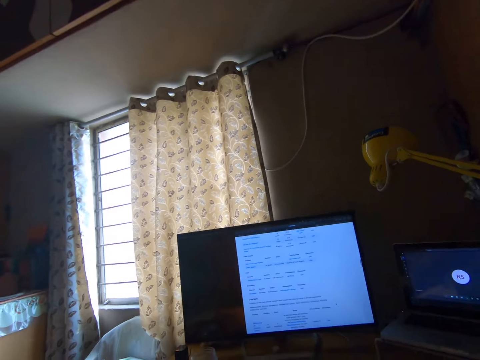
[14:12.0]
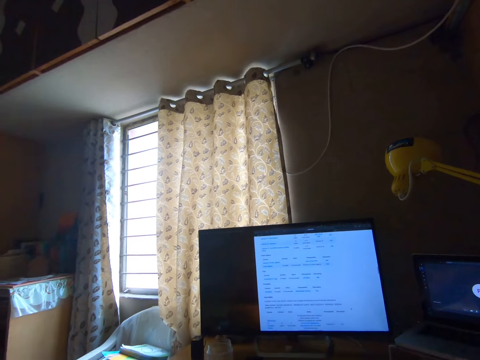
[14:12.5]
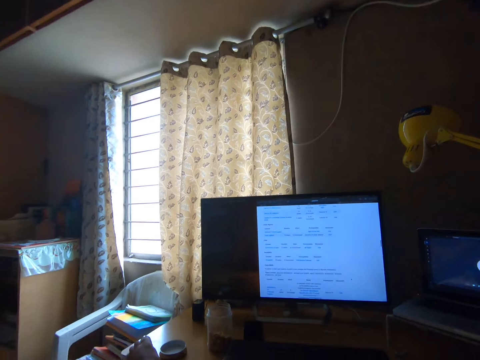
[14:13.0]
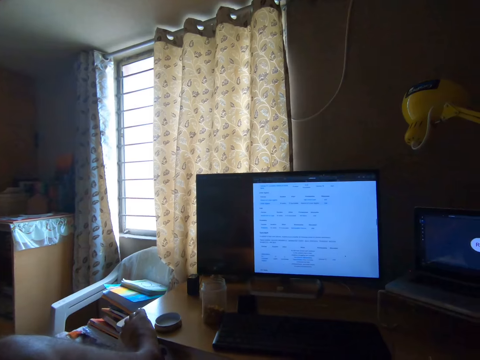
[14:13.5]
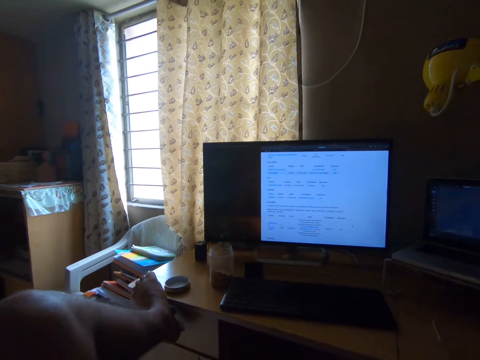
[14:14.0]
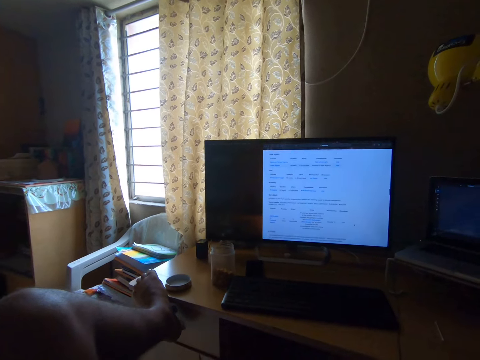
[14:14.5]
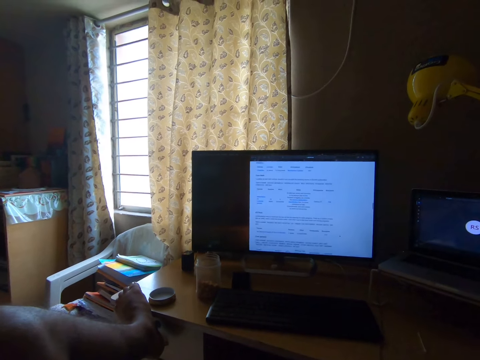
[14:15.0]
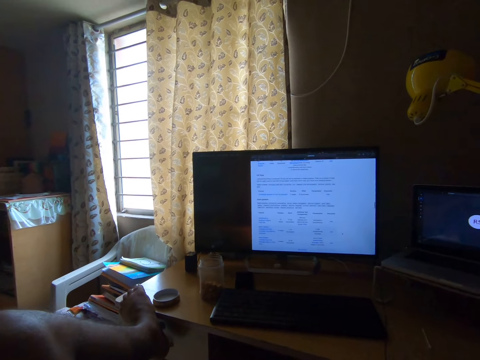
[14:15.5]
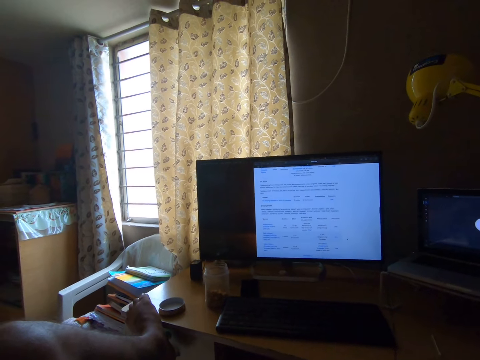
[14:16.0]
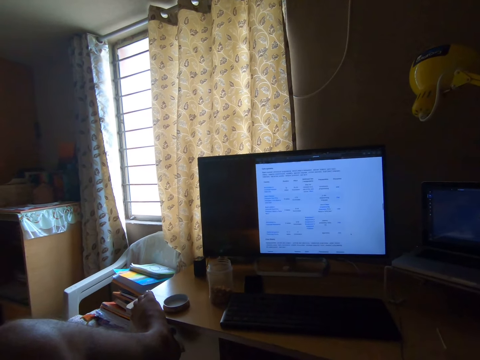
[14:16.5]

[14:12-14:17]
The camera wearer scrolls the items on the desktop screen.

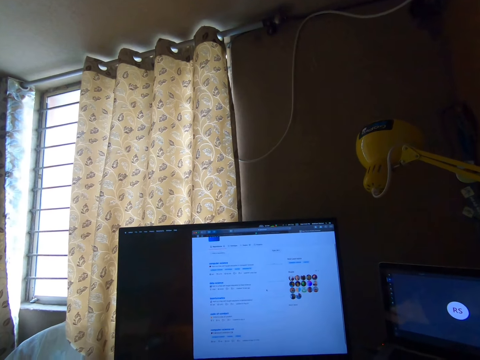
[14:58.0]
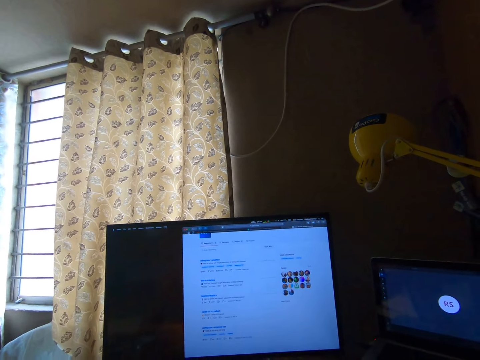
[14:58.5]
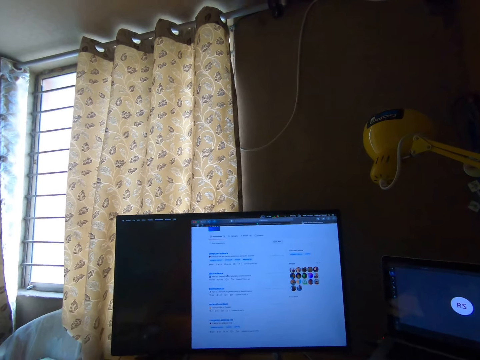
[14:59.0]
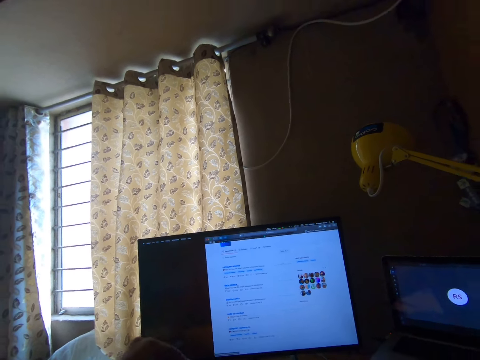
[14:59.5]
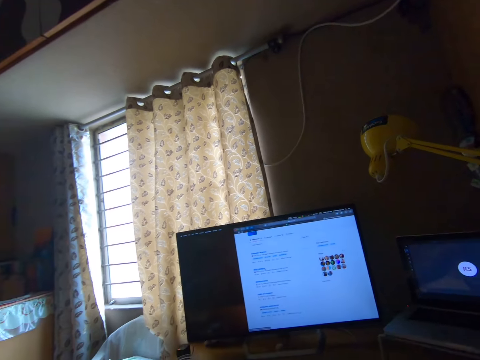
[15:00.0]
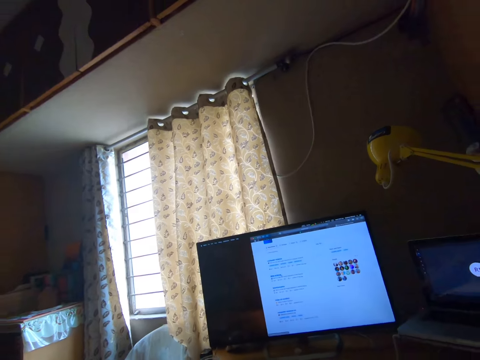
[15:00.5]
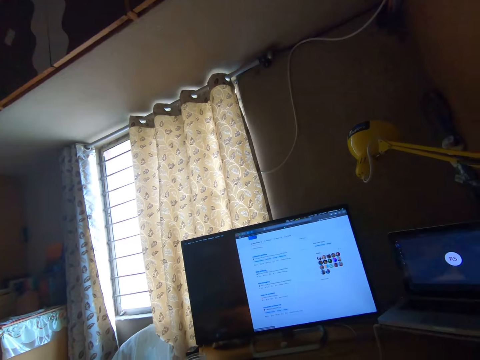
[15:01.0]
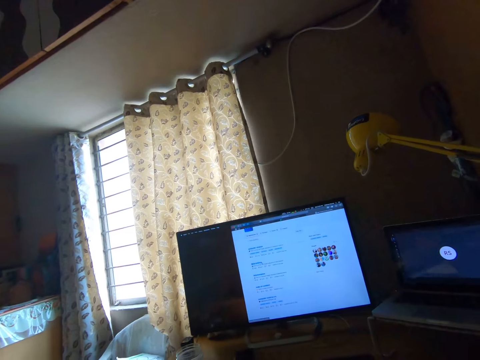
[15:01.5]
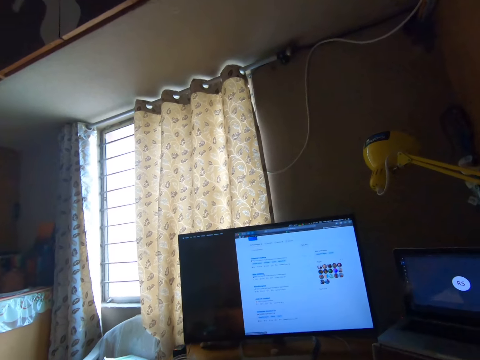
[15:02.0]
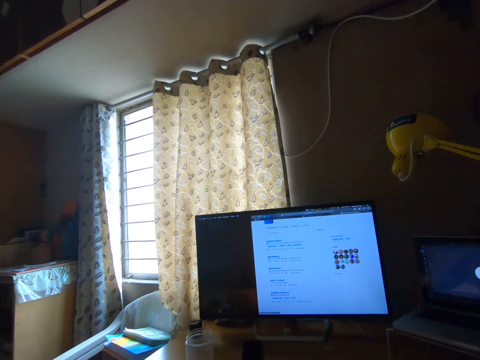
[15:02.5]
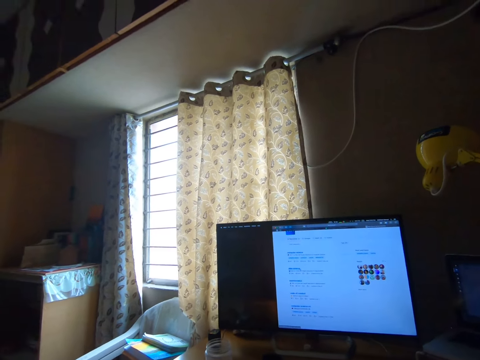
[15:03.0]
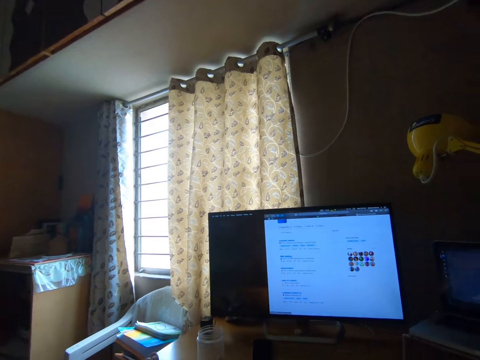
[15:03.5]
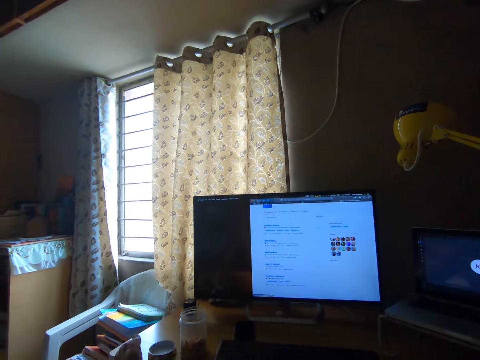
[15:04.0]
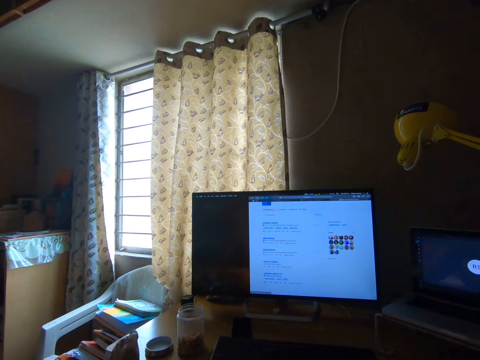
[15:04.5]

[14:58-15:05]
The camera wearer picks up the container on top of the table.

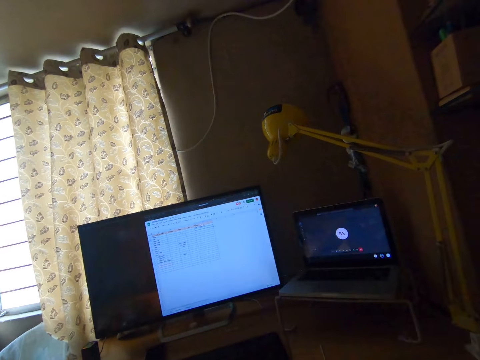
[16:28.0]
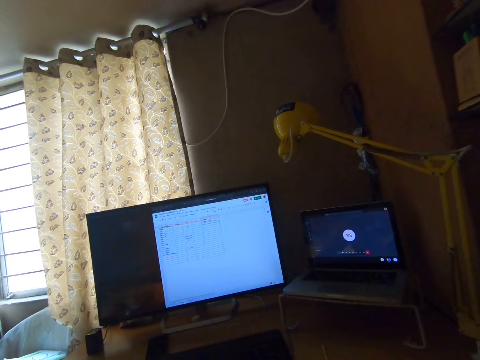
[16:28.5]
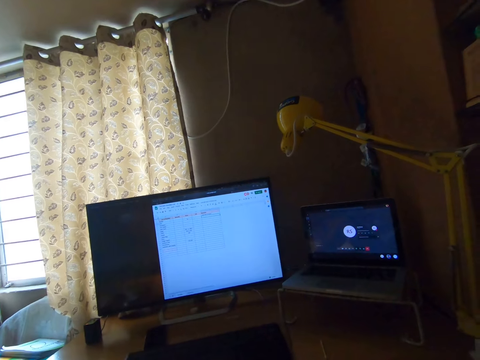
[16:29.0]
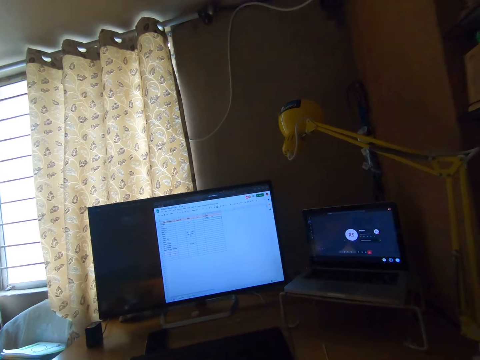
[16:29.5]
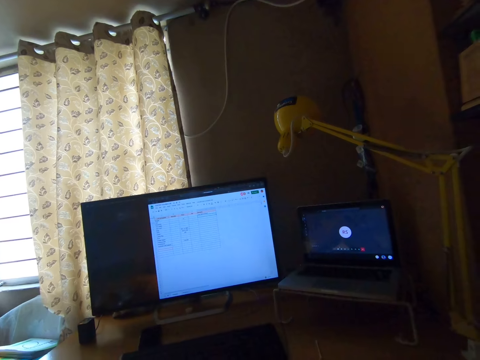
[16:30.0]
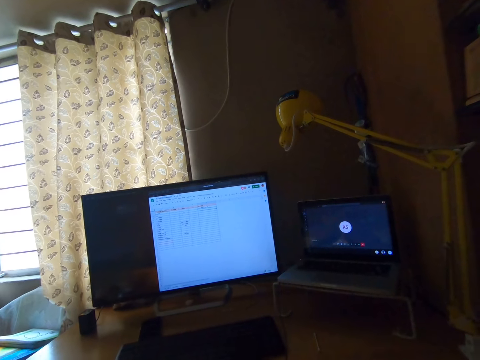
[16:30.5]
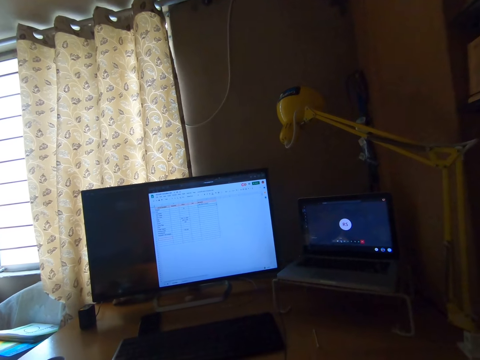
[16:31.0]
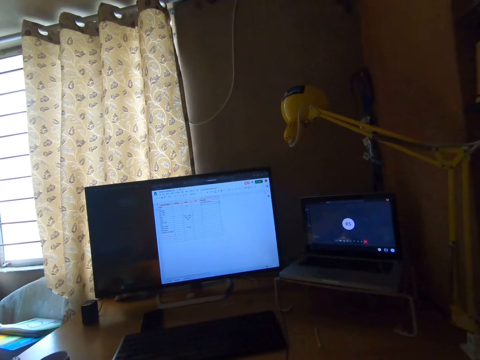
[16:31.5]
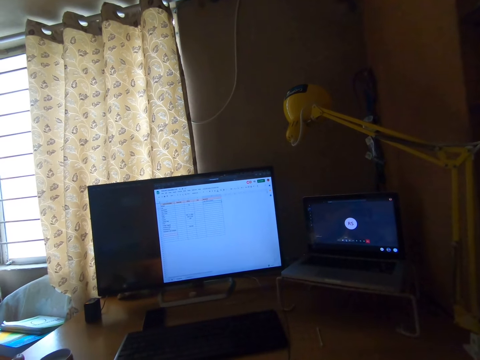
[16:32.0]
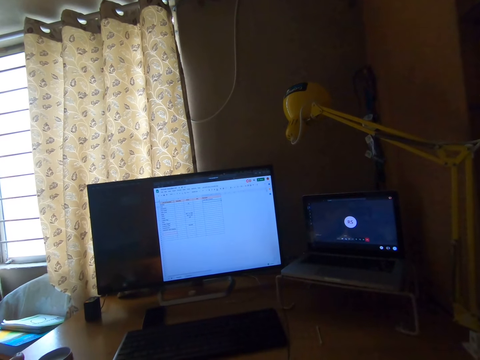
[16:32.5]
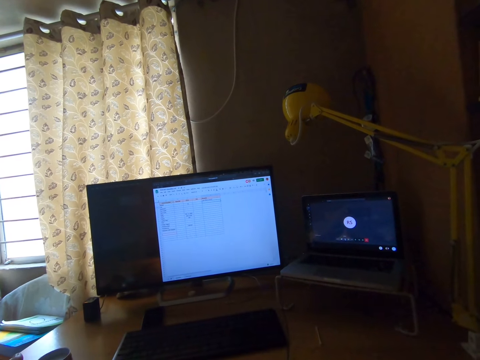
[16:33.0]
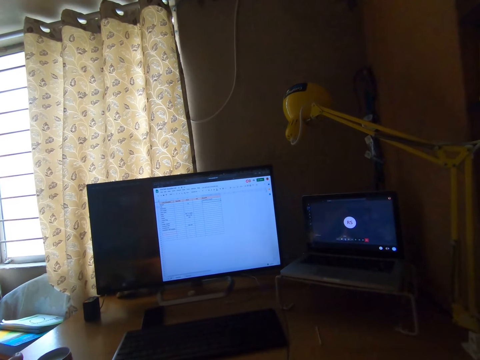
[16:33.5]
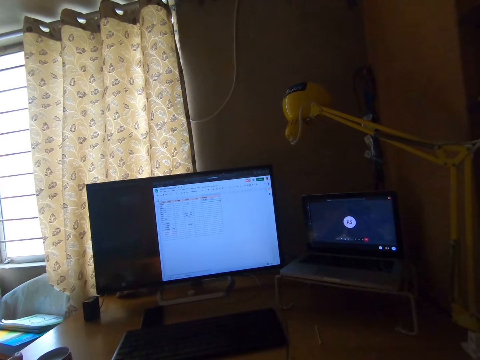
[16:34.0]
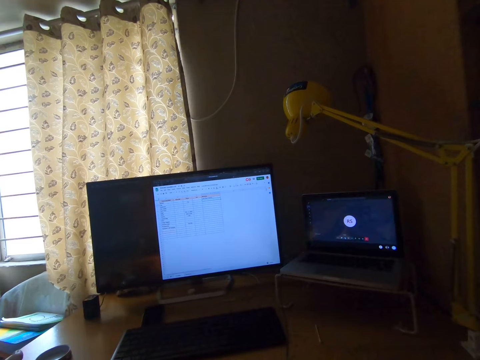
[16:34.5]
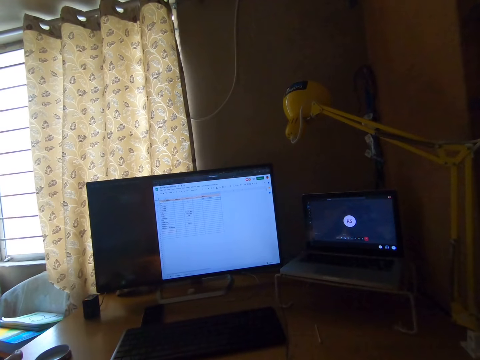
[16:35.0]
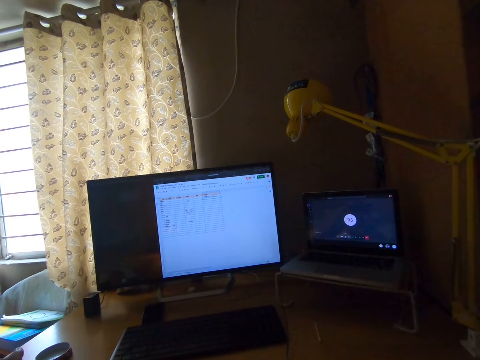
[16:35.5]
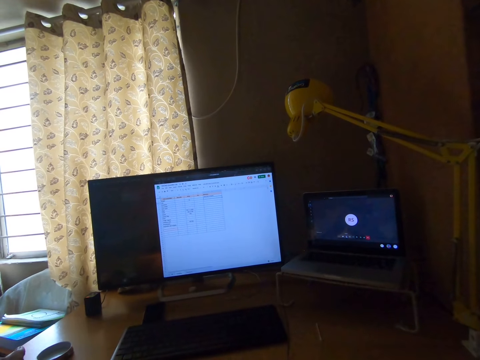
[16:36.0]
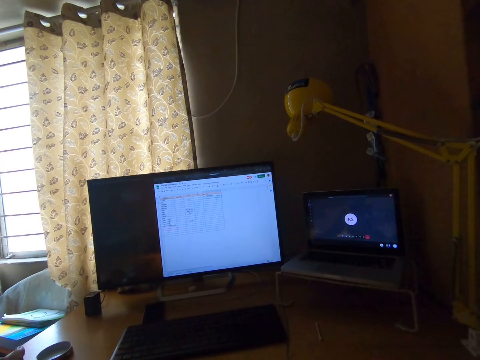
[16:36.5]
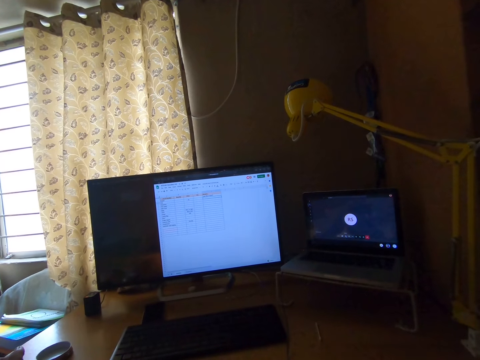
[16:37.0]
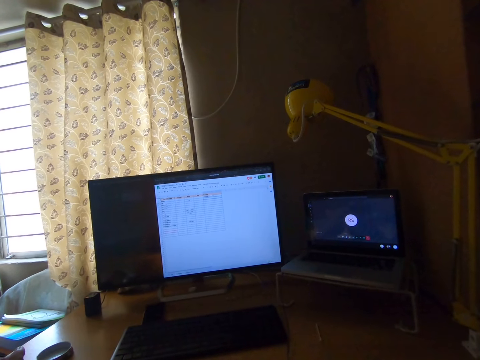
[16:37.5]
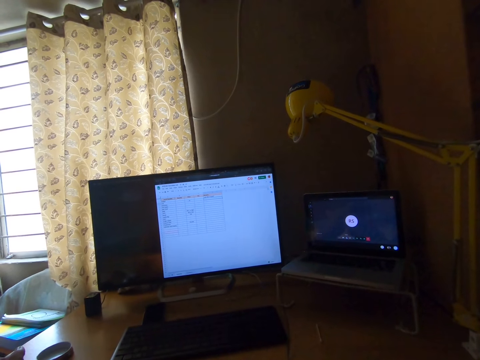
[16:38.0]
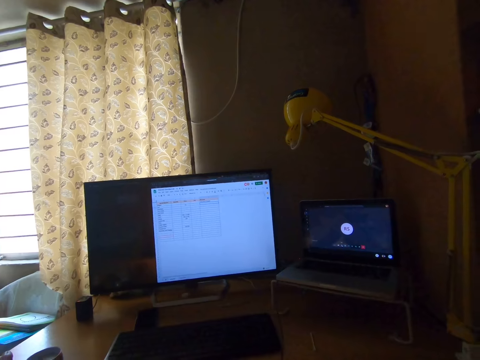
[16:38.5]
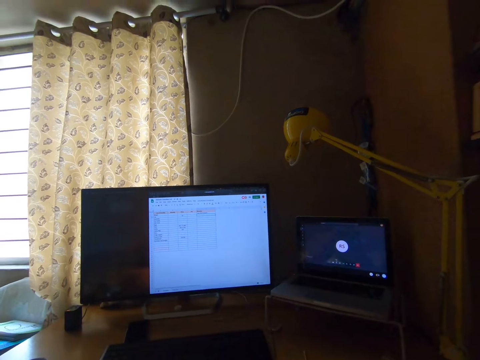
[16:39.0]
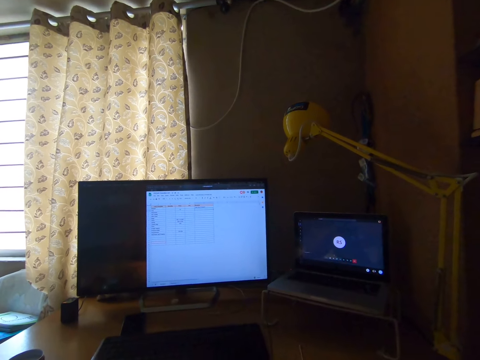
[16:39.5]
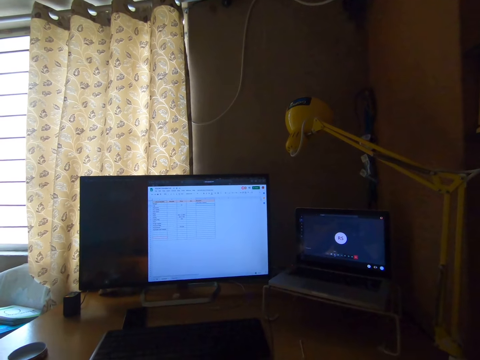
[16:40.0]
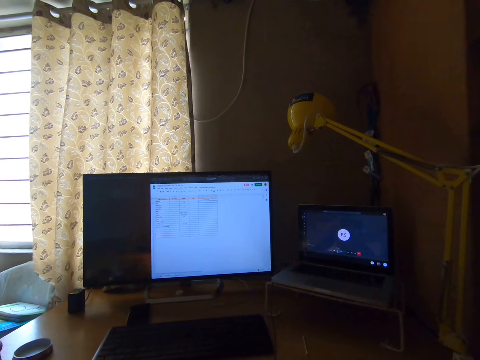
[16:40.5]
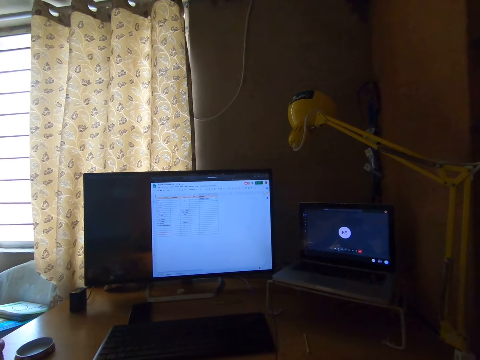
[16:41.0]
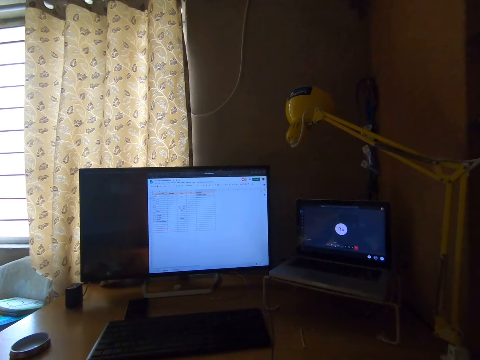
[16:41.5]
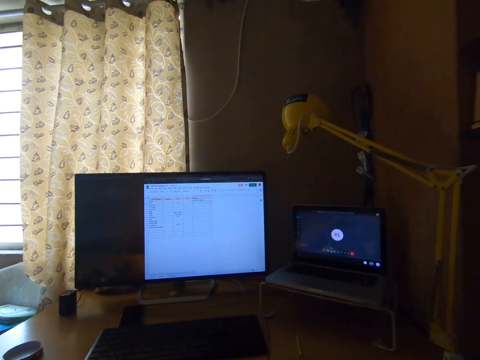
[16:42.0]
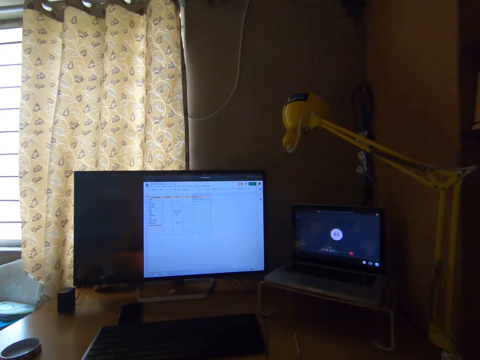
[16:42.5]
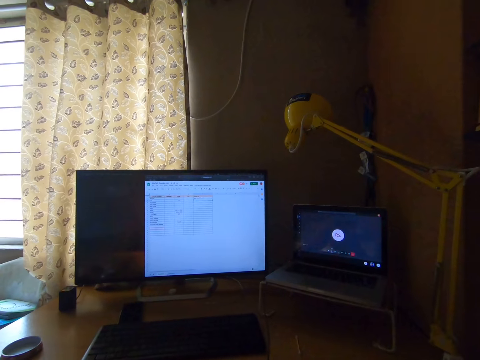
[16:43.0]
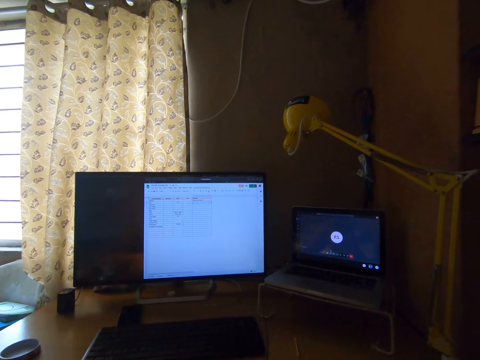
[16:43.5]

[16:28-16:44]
The camera wearer moves the mouse pointer on the laptop screen.
